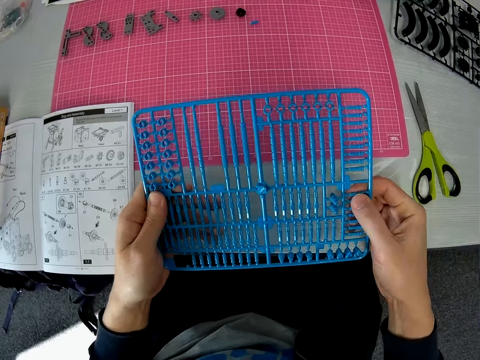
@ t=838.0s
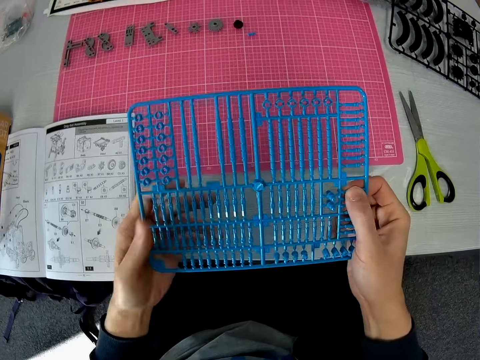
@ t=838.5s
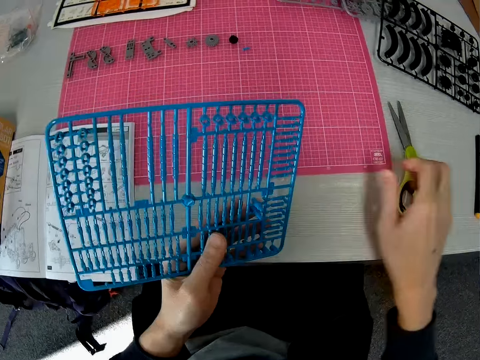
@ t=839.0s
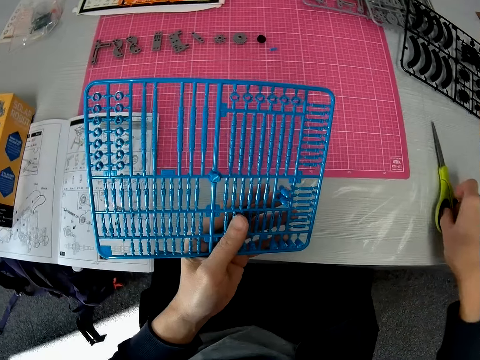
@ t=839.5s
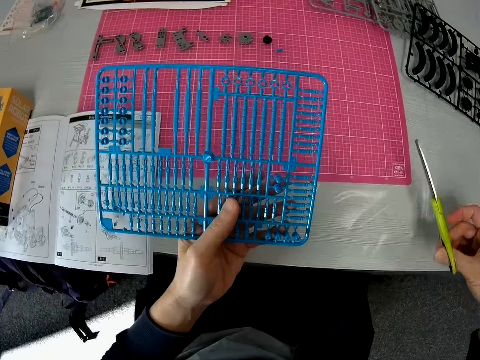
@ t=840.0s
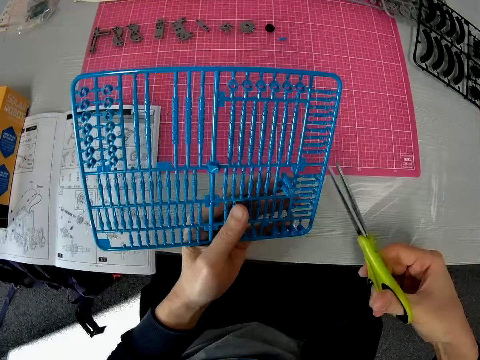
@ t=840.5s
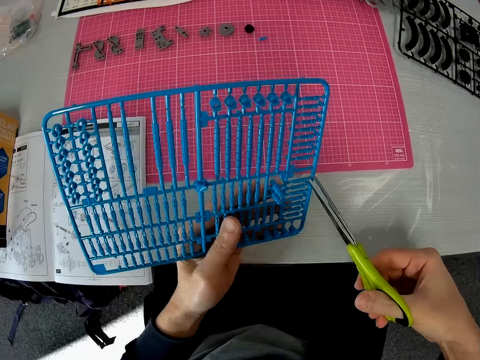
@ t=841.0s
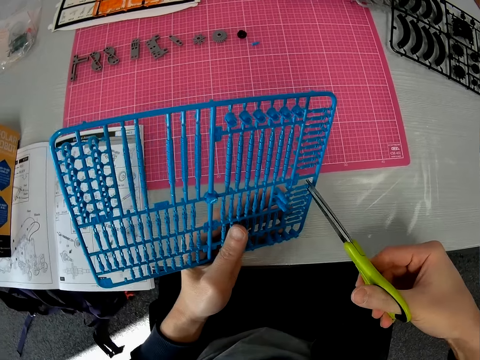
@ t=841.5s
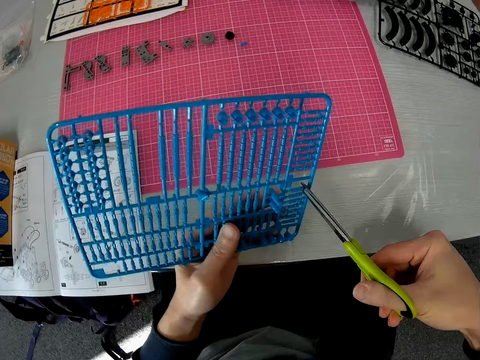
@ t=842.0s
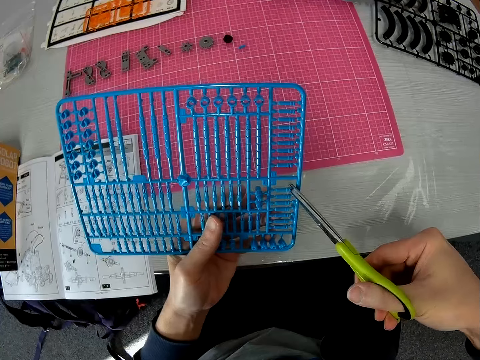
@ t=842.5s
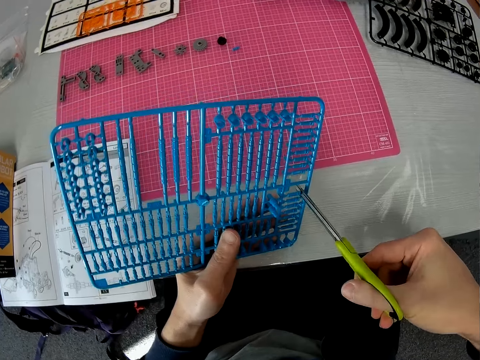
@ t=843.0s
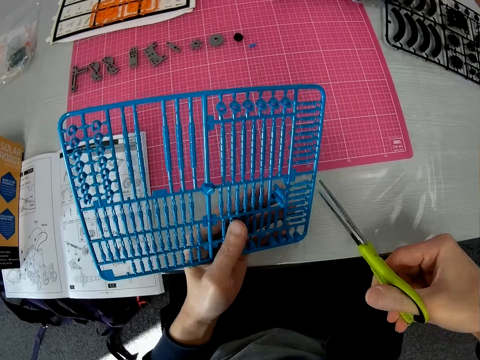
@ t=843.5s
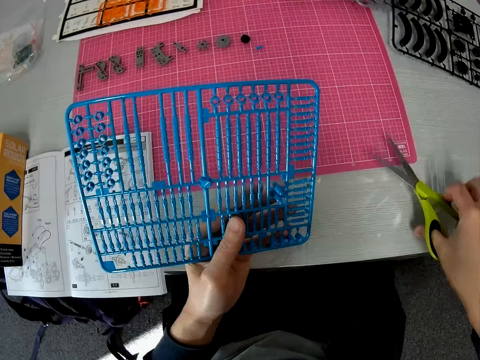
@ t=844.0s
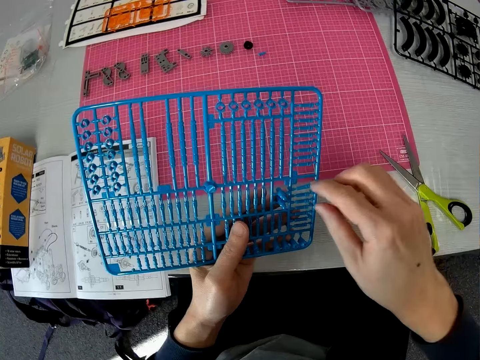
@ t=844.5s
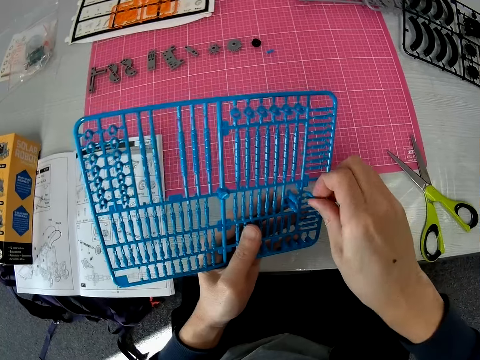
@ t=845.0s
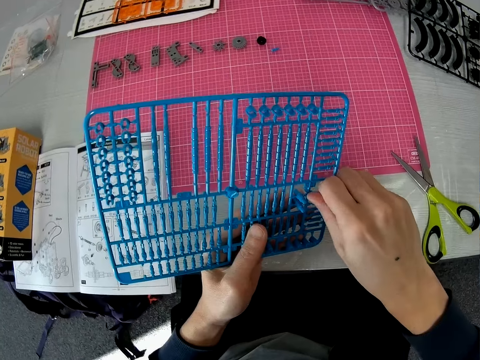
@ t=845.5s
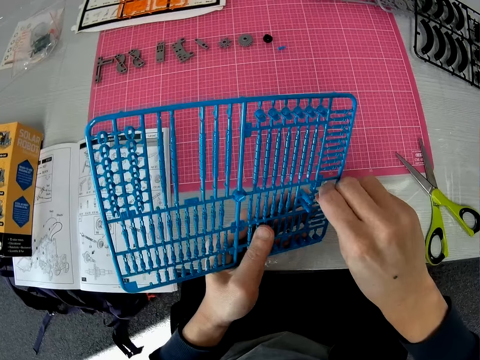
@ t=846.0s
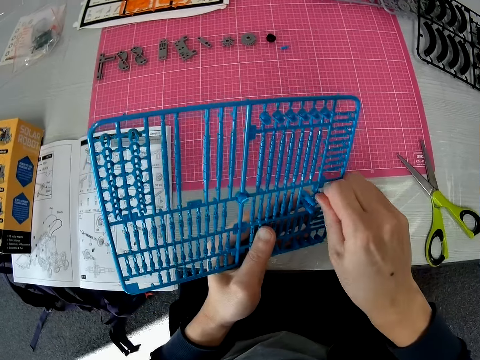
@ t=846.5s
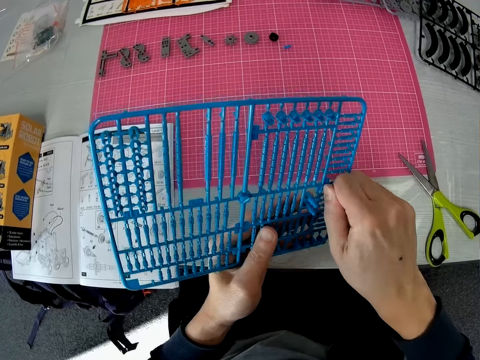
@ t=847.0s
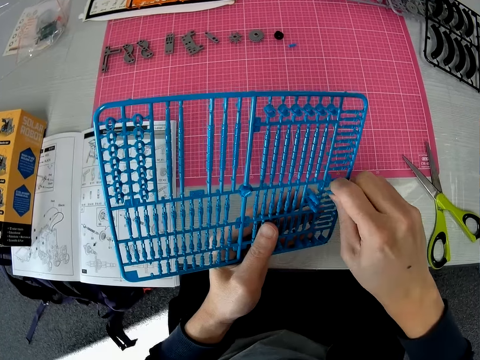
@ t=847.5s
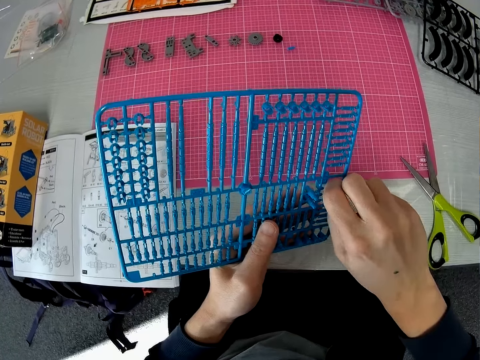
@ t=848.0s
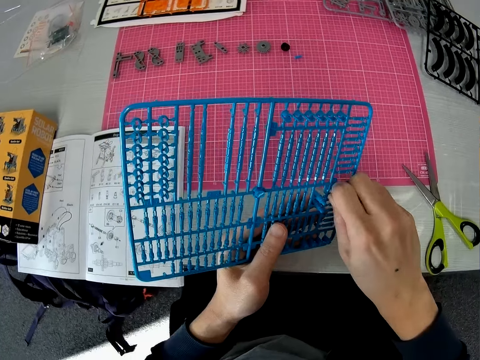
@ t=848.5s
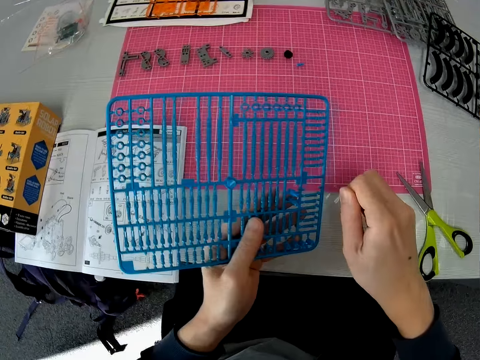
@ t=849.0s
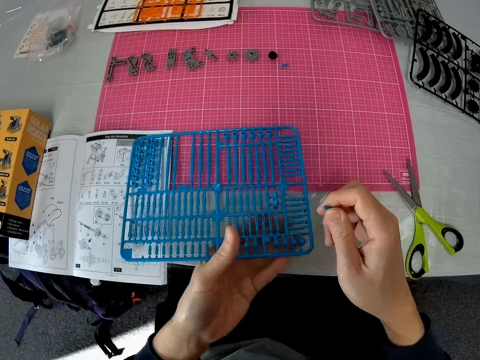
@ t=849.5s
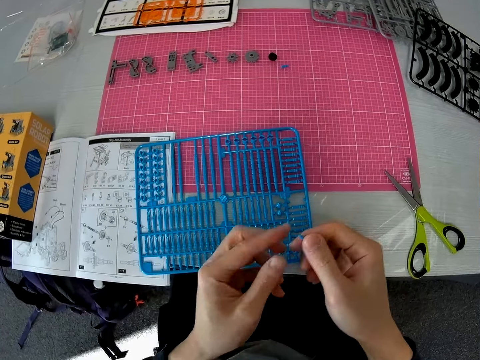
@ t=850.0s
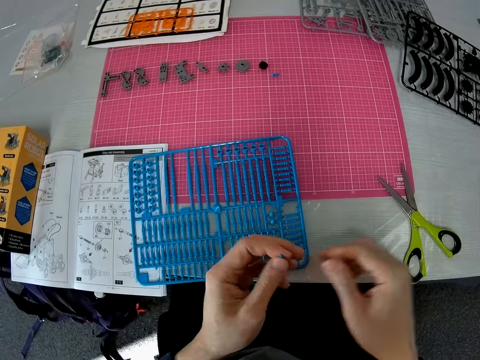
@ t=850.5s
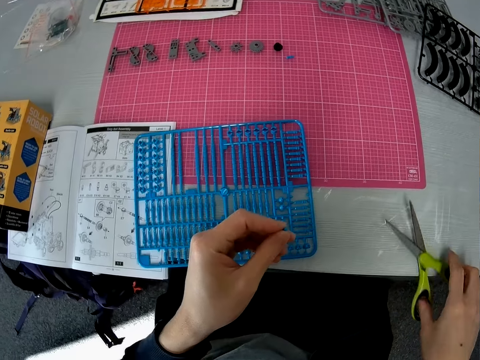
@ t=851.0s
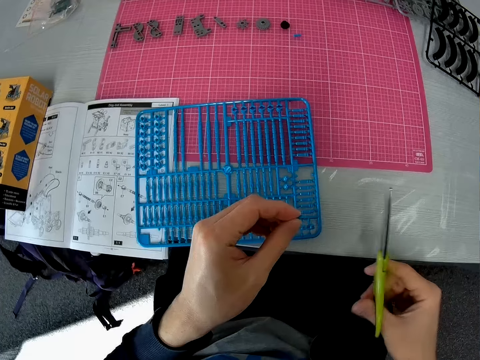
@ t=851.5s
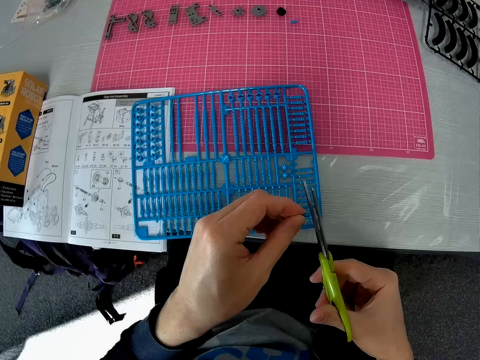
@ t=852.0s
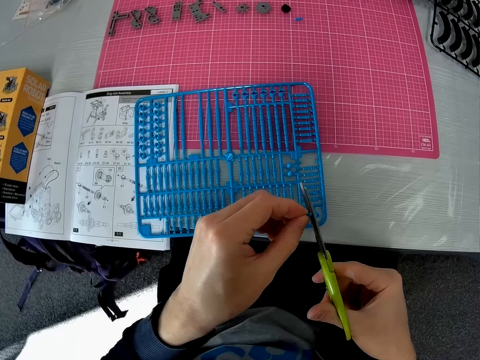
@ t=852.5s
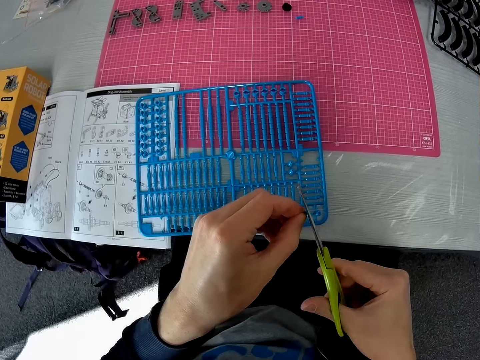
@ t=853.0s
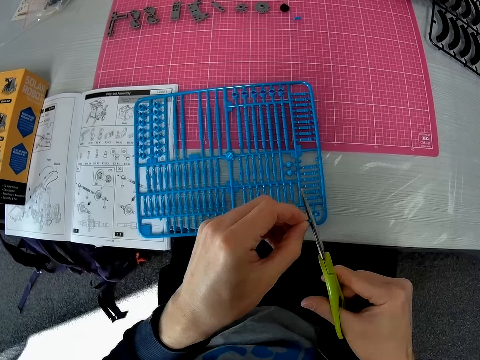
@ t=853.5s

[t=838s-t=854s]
The camera wearer exchanges the plastic craft puzzle. He holds the plastic grid with both hands. He picks up the scissors from the table with his right hand. He cuts the plastic grid with the scissors. He drops the scissors on the table with his right hand. He dismantles the plastic craft piece. He removes a component from the plastic grid with his right hand. He drops the plastic grid on the cutting sheet with his left hand. He transfers the component to his left hand. He picks up the scissors from the table with his right hand. He cuts the component in his left hand with the scissors.

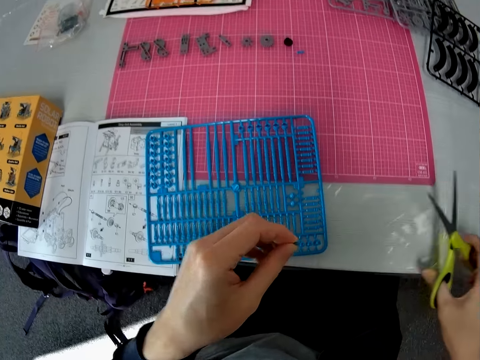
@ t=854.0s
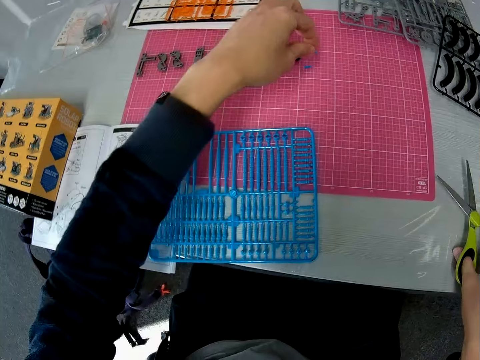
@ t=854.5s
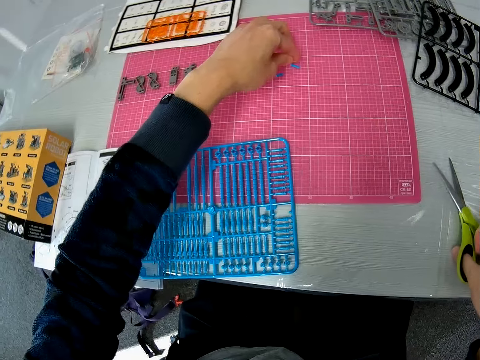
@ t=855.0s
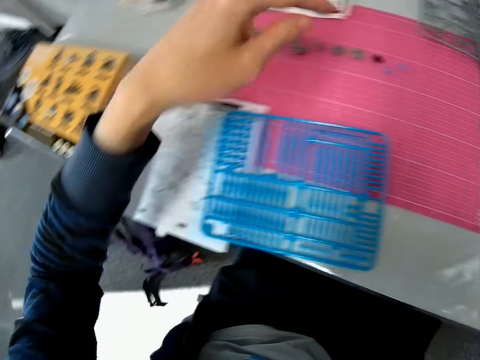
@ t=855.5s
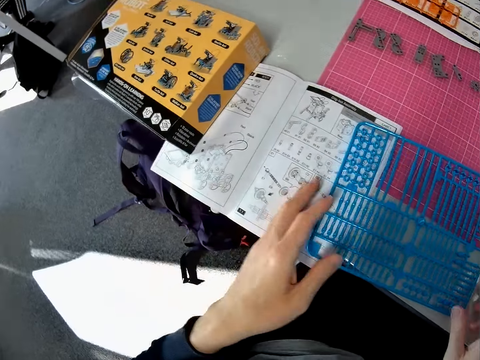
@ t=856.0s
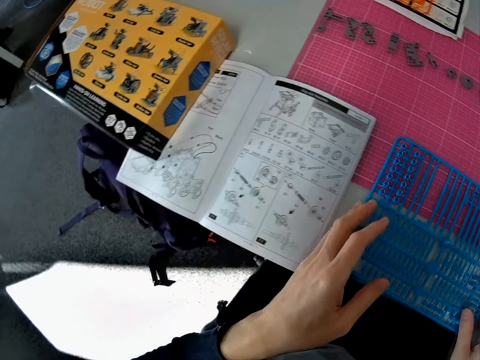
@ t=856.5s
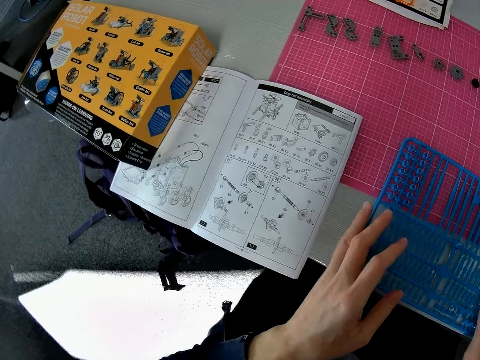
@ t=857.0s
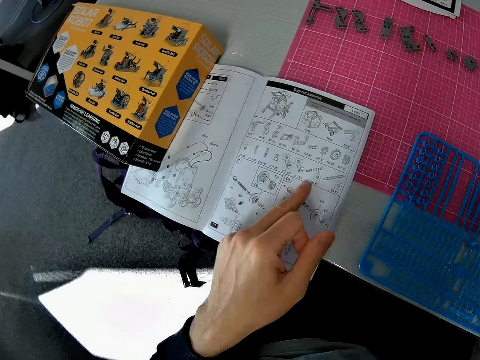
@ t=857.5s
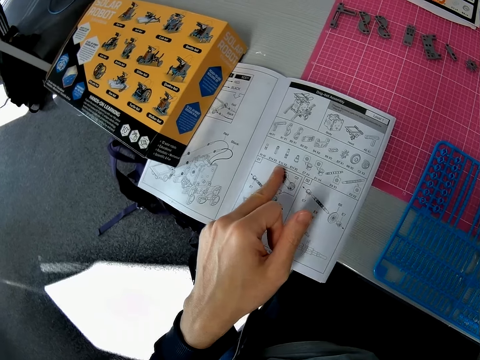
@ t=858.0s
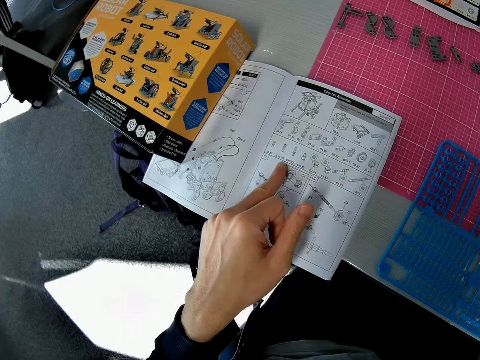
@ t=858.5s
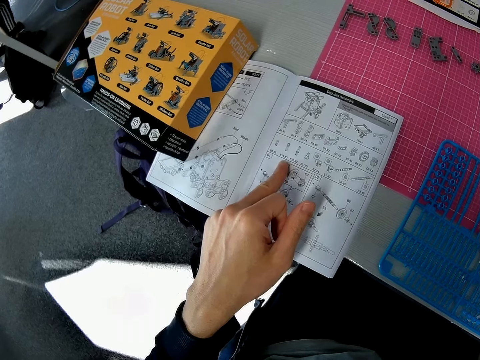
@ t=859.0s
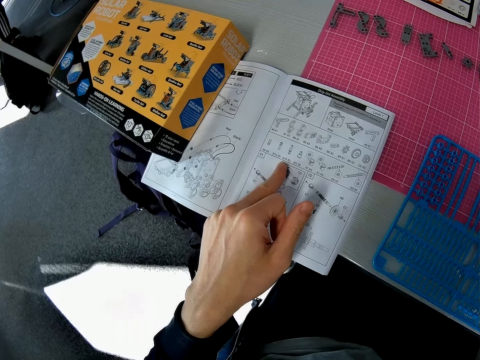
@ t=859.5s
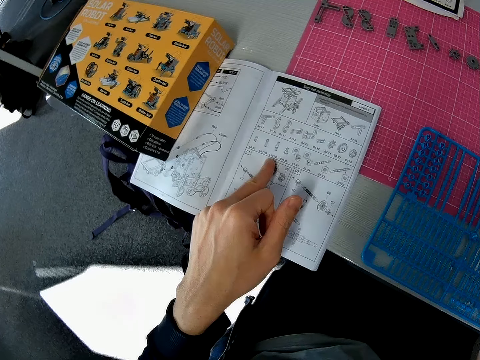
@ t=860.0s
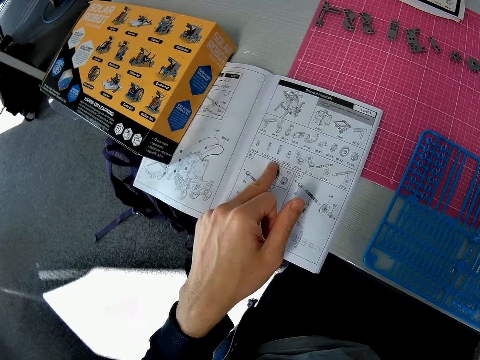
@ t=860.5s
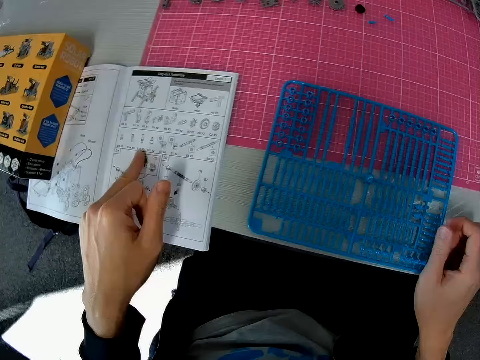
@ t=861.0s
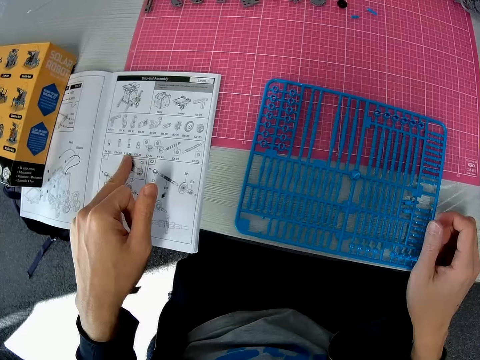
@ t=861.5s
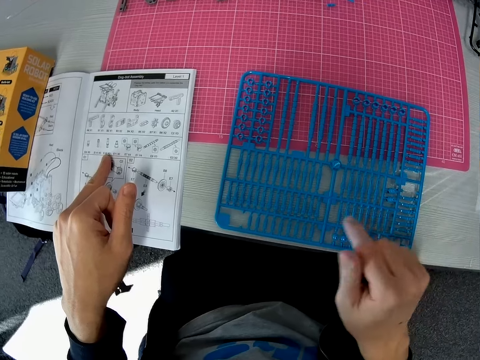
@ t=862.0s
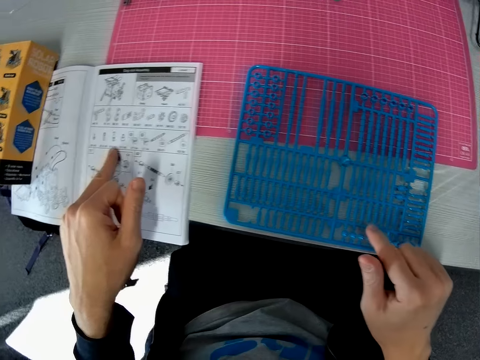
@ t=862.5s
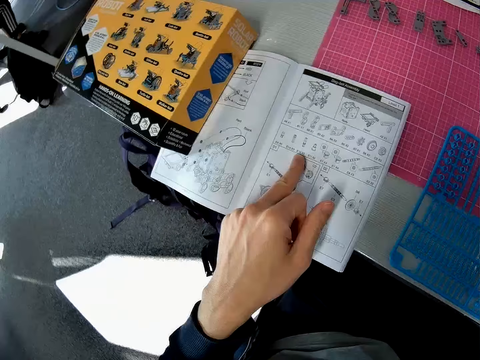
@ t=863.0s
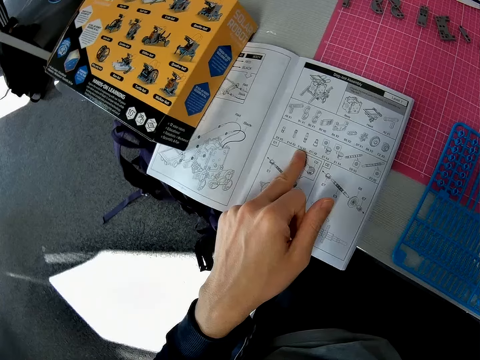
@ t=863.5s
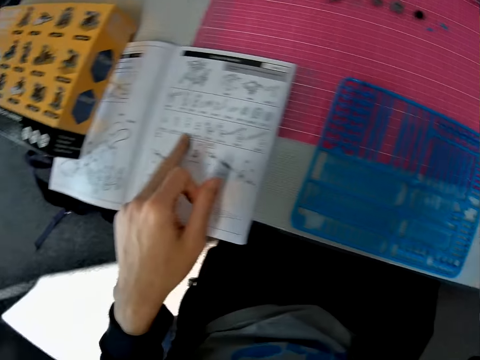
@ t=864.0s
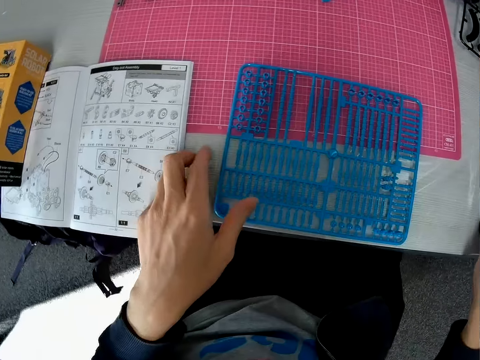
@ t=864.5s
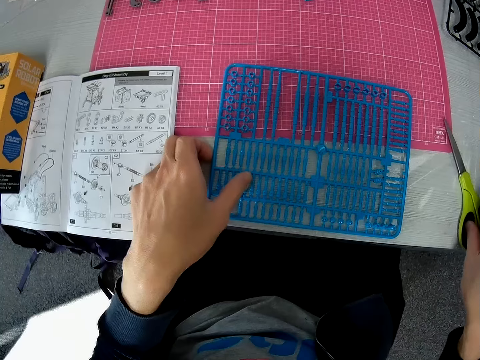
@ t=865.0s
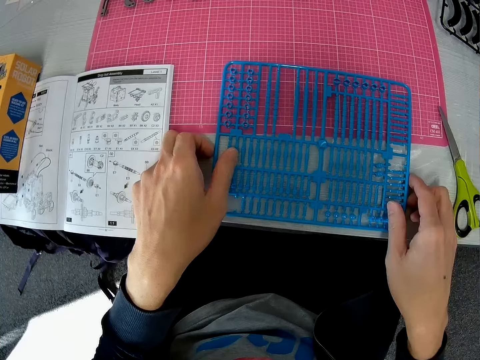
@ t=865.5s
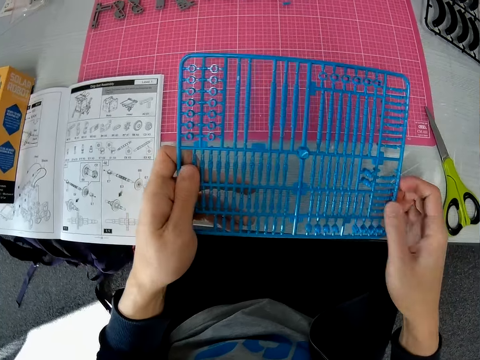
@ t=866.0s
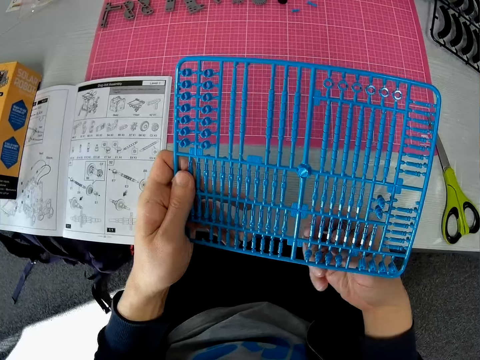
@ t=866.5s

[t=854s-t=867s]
The camera wearer drops the component on the cutting sheet with his left hand. He drops the scissors on the table with his right hand. He moves the plastic grid or plastic craft puzzle on the cutting sheet with both hands. He reads the manual. He places his left hand on a book on the table. He touches the plastic grid with his right hand. He touches the scissors on the table with his right hand. He touches the plastic grid with his left hand. He lifts the plastic craft puzzle. He picks up the cutting sheet with both hands.
